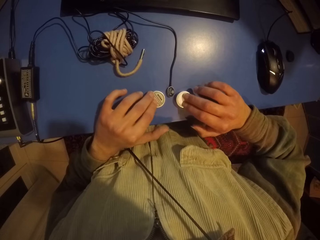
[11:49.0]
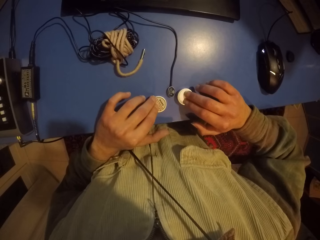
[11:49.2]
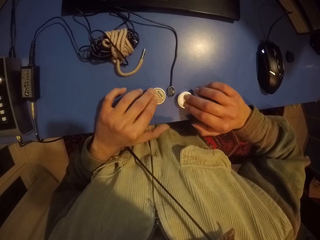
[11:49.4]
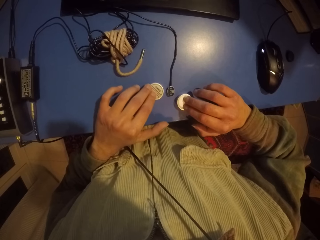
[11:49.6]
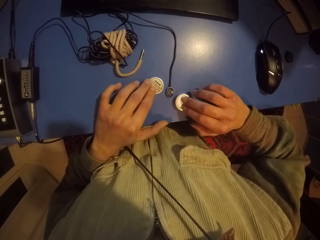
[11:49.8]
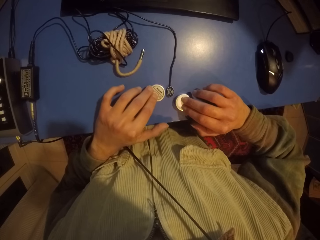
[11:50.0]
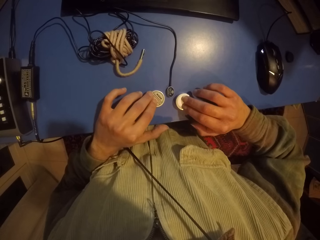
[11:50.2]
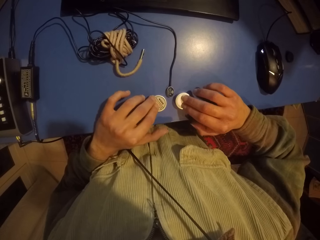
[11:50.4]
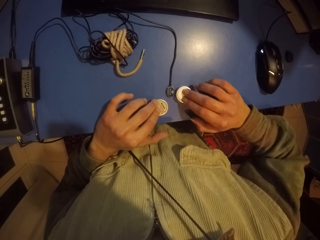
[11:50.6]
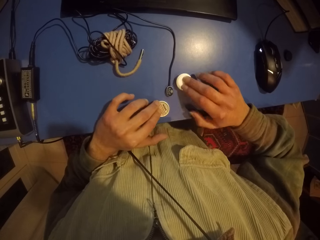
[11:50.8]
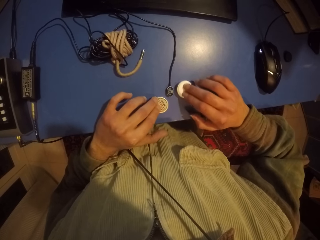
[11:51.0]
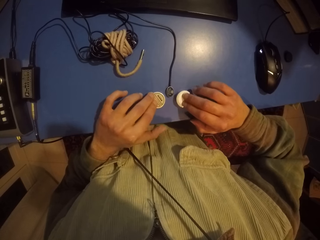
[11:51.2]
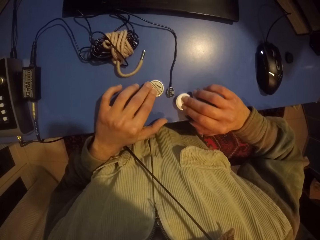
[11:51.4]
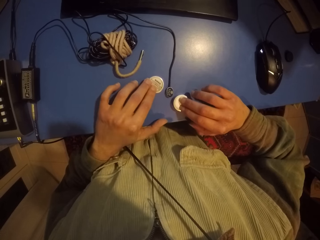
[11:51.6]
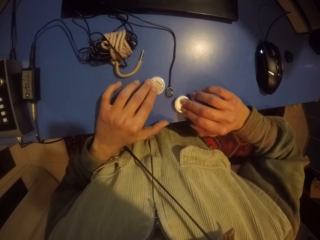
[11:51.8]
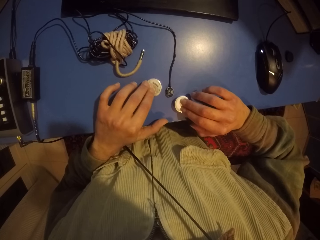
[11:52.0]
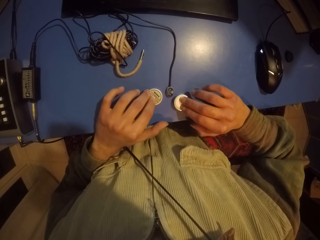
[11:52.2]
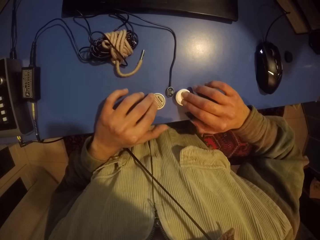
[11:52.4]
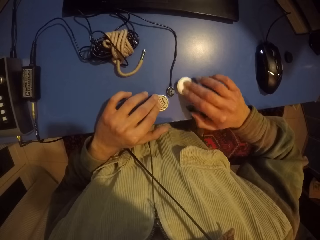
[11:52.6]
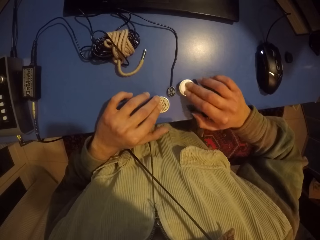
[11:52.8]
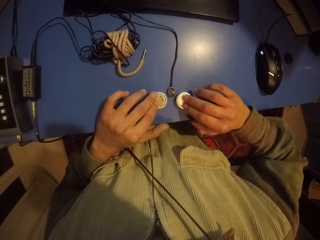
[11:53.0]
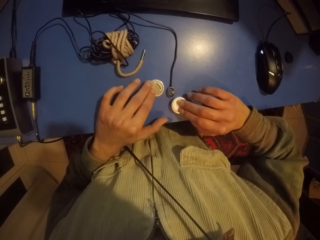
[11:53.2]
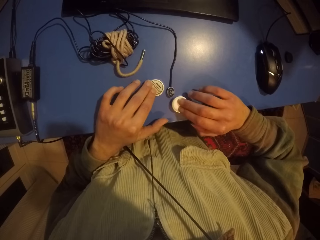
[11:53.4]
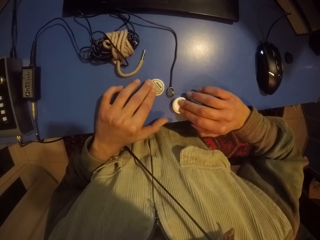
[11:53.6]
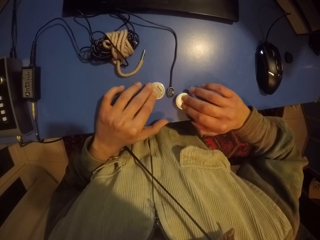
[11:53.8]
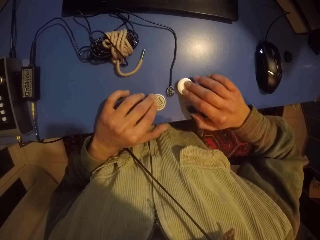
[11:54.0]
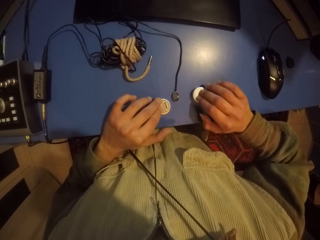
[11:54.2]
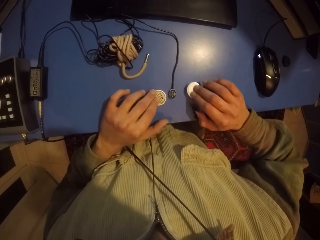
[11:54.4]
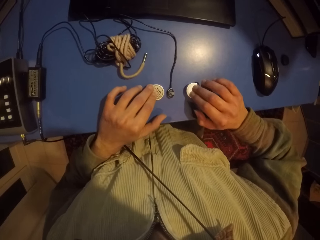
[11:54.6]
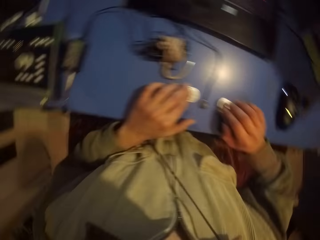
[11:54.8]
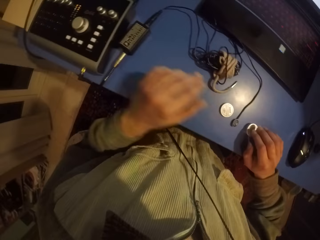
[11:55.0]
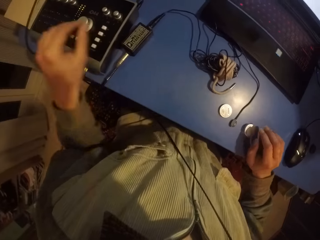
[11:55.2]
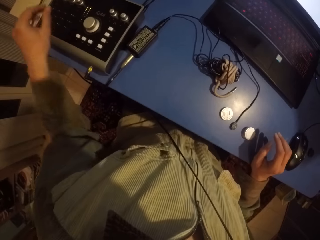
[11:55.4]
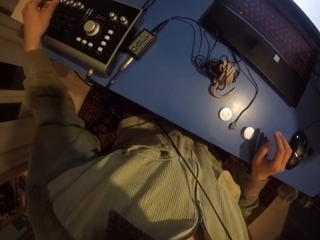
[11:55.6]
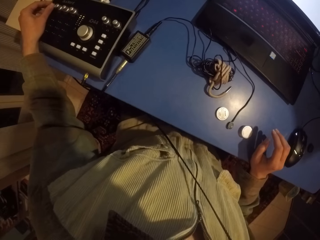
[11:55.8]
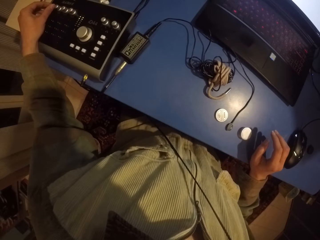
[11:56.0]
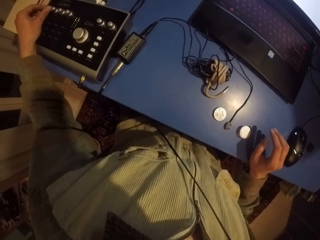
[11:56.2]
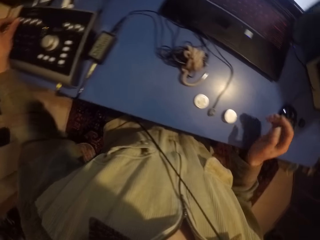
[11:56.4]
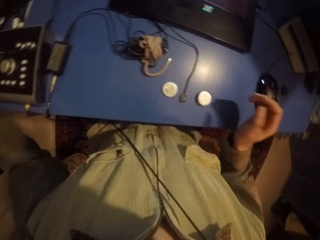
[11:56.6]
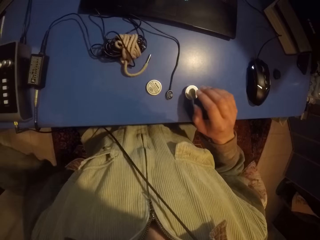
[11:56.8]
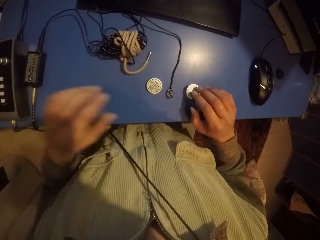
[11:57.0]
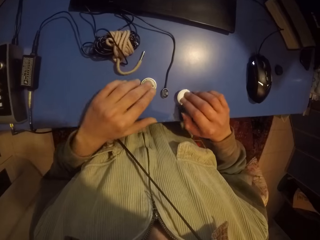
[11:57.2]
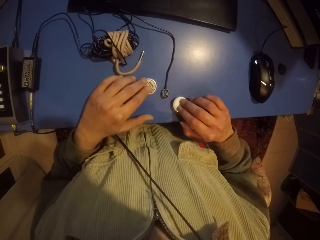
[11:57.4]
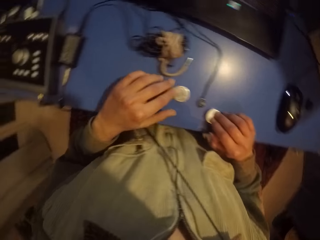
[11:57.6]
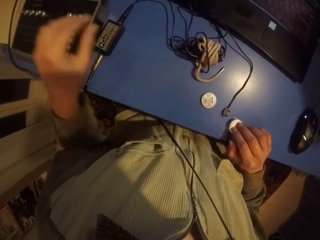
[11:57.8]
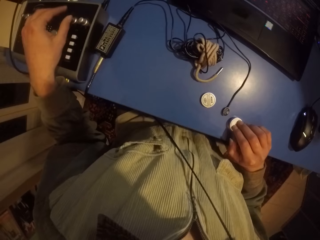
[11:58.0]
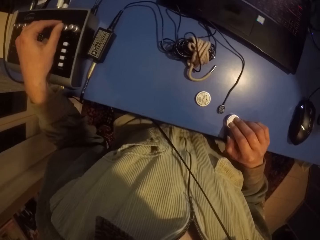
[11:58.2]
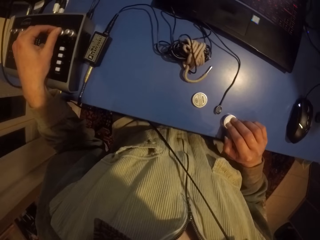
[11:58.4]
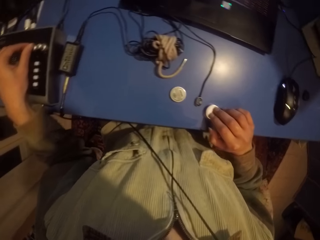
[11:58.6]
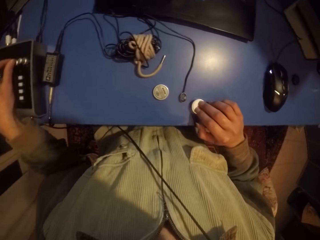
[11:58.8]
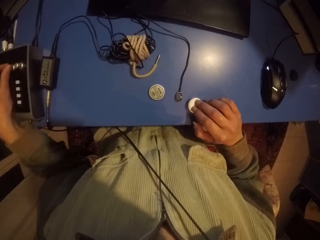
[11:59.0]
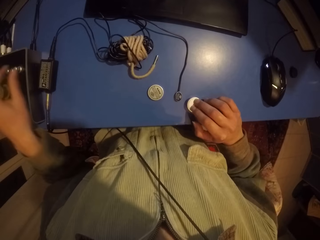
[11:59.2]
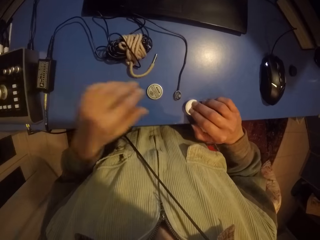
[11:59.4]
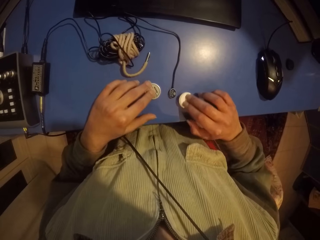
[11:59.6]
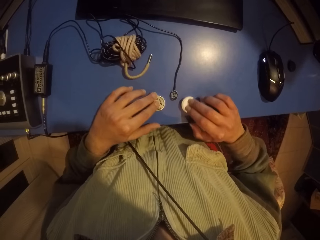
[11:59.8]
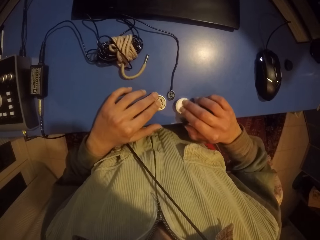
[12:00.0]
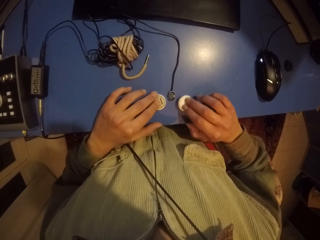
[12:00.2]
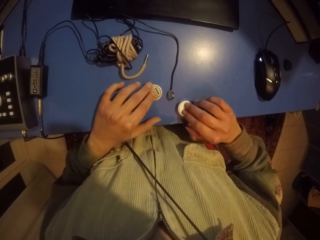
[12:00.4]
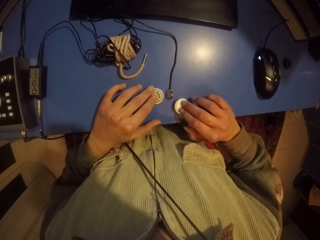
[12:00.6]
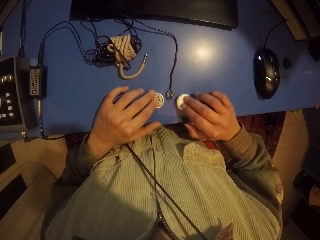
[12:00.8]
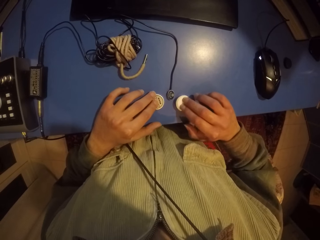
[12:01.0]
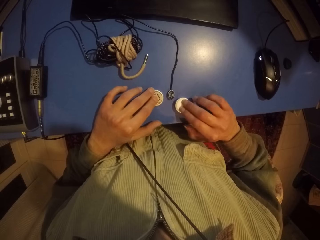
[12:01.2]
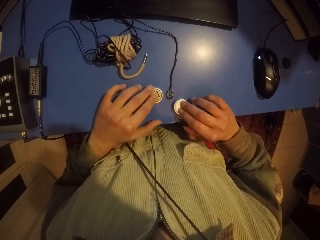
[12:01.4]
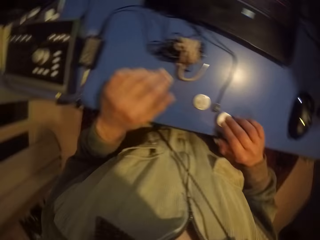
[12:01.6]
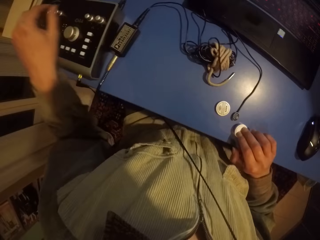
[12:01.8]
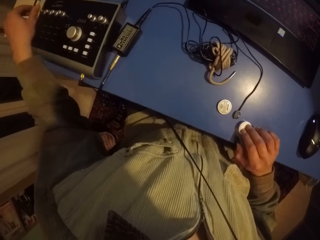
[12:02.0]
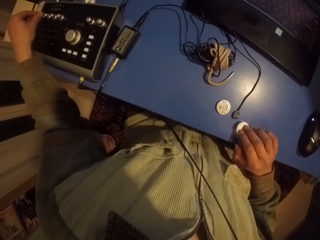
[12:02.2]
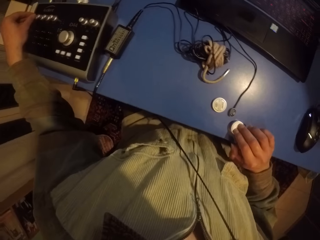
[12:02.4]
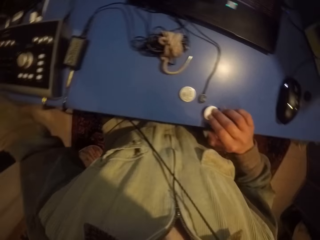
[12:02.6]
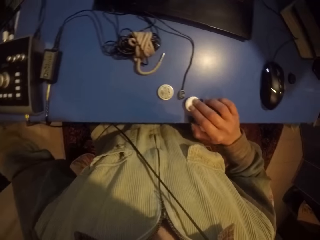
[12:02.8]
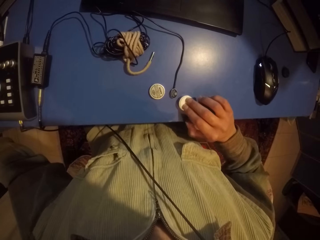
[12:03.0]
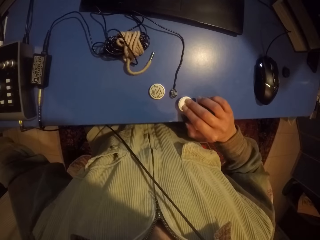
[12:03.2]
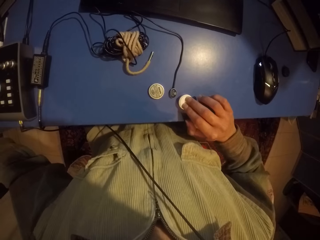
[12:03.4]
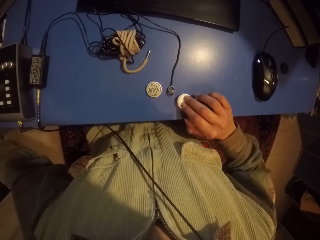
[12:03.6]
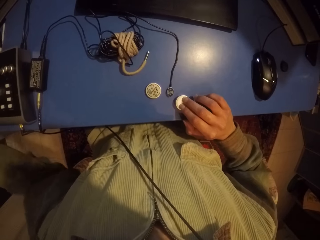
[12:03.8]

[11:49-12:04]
The camera wearer pulls the lid. They adjust the volume. They adjust it again. They move the tin and the lid. They adjust the volume.

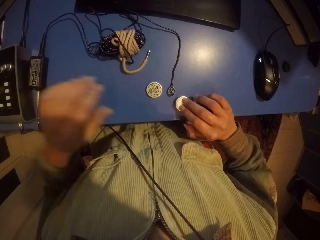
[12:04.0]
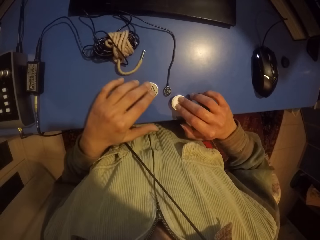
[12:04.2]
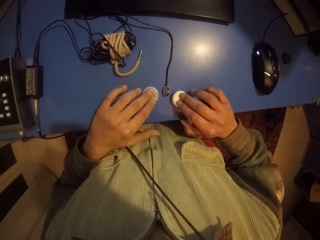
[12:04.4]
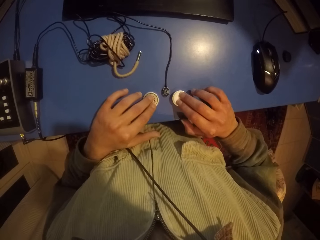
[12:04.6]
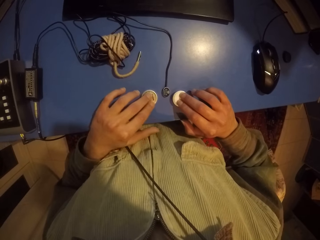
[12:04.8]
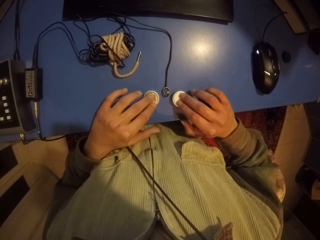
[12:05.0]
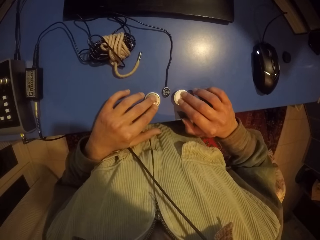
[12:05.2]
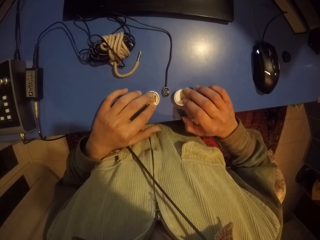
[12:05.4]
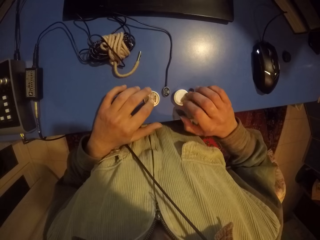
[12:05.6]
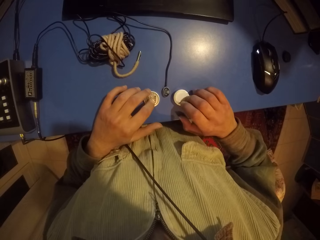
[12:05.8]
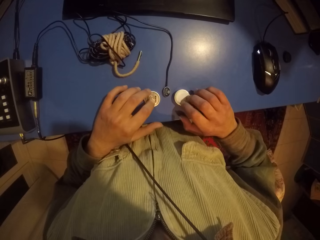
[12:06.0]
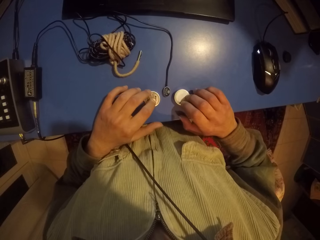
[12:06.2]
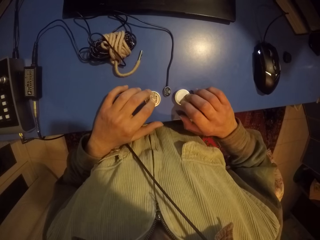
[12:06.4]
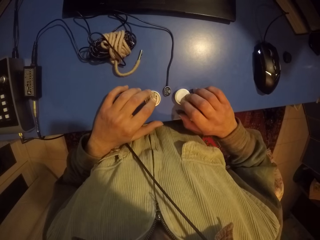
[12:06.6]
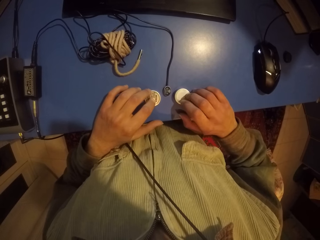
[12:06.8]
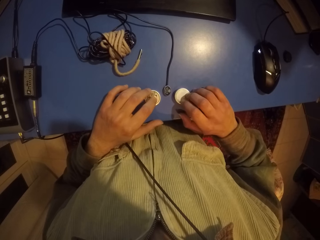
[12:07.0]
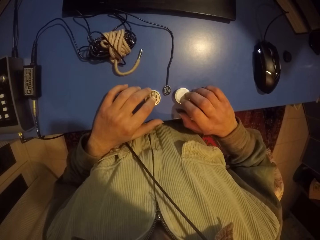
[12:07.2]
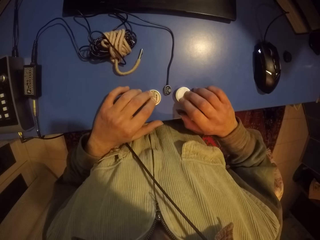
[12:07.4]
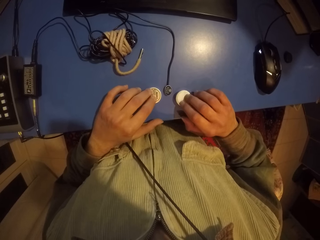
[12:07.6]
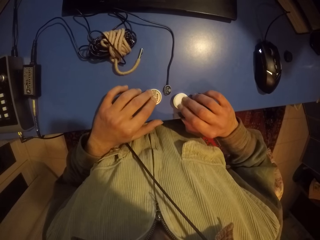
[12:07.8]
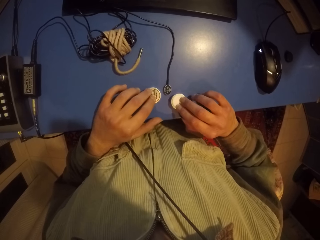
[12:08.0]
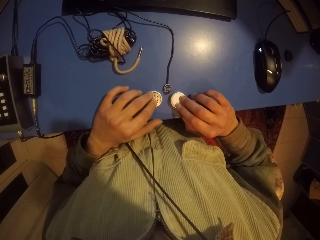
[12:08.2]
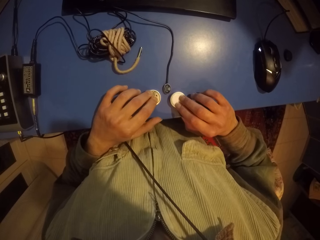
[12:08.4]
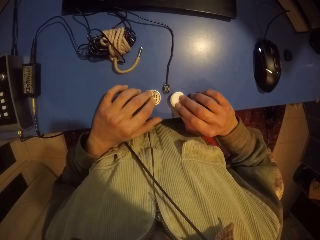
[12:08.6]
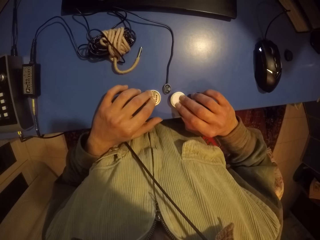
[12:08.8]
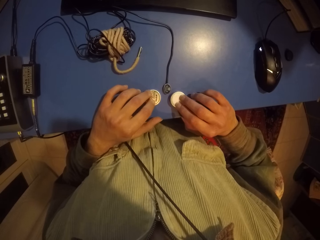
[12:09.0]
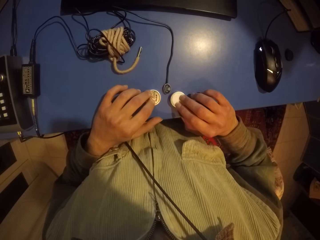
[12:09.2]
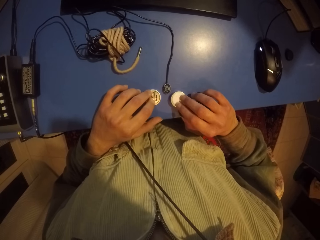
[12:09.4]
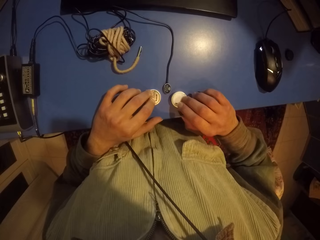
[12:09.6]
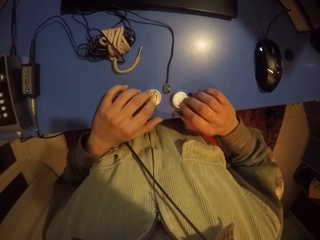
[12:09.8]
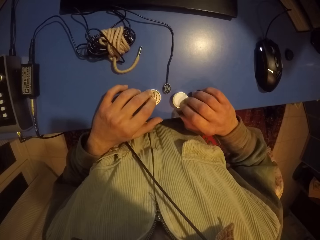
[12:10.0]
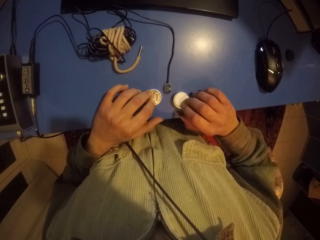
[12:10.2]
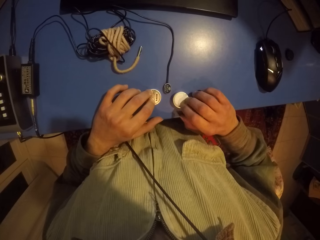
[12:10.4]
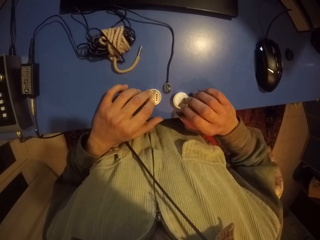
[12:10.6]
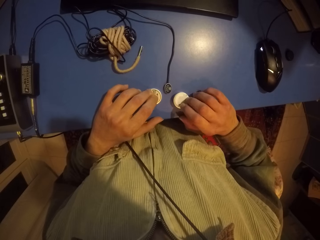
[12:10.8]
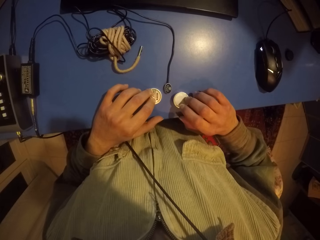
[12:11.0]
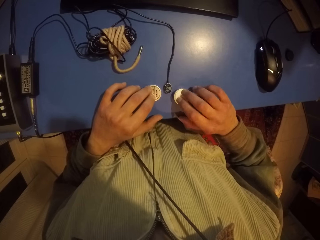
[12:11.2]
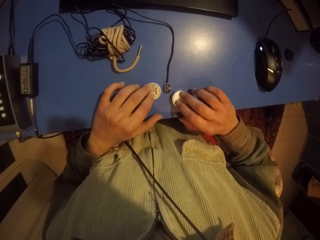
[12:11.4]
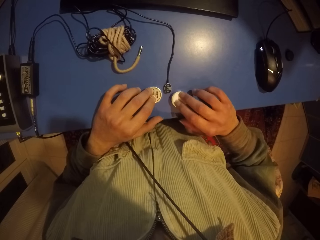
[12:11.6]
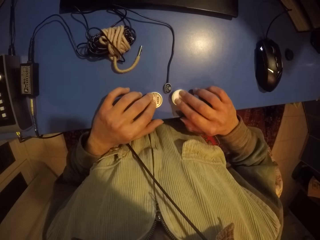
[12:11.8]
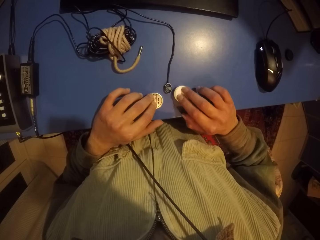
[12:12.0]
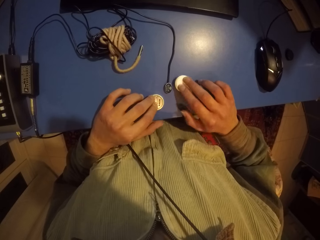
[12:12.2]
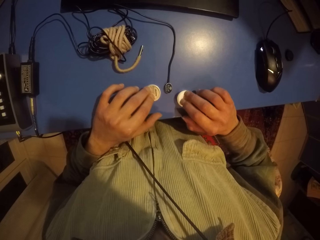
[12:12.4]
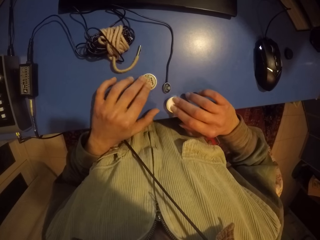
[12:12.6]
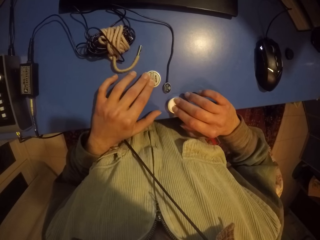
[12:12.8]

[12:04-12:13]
The camera wearer moves the tin and the lid. They hit the lid and the tin.
